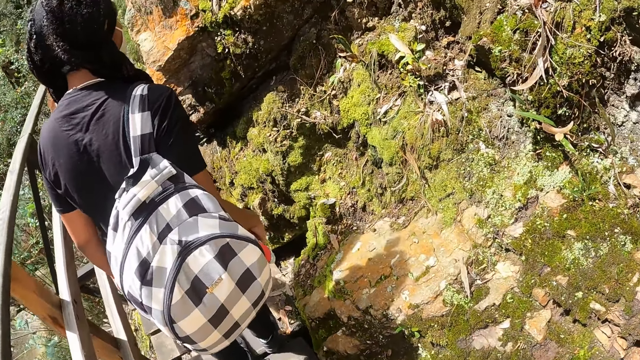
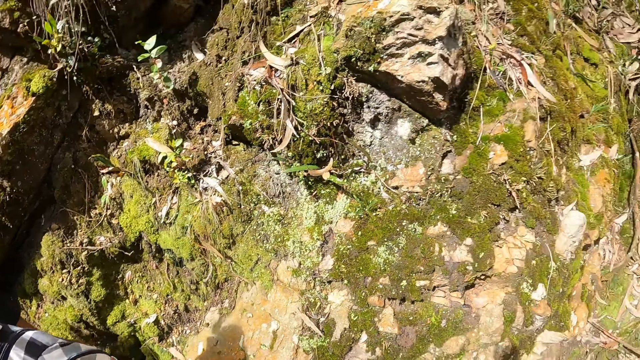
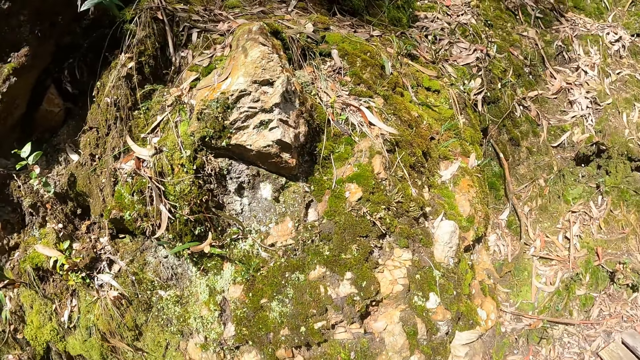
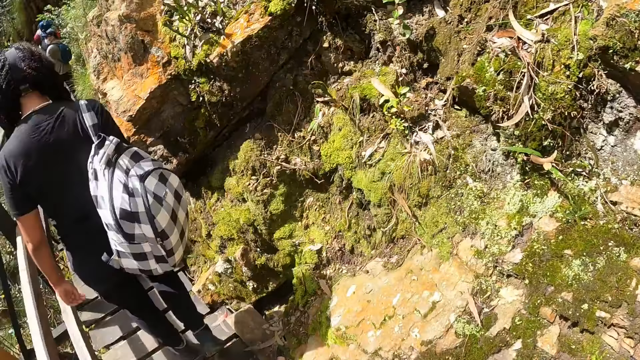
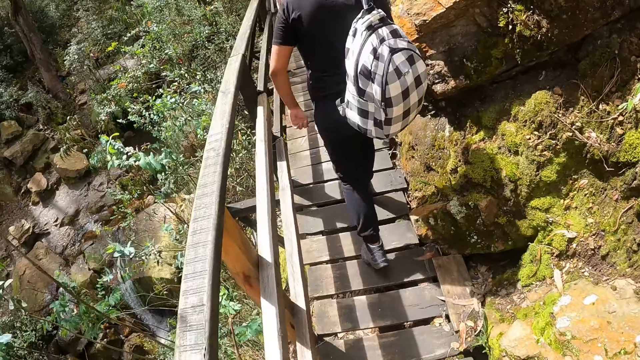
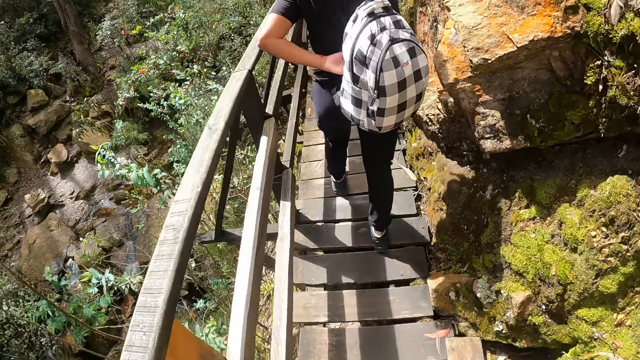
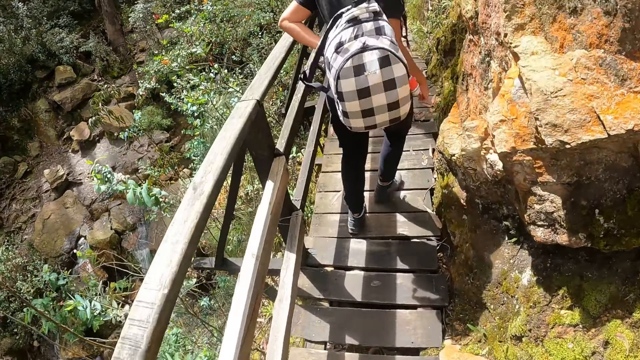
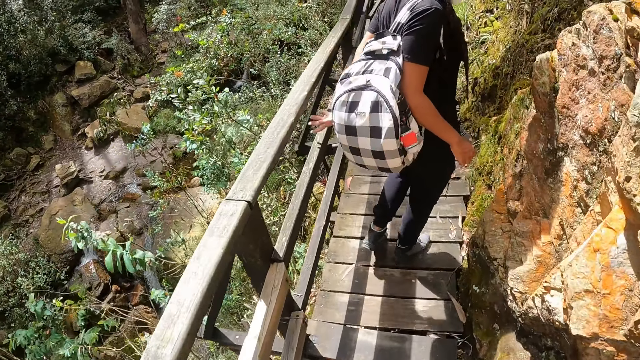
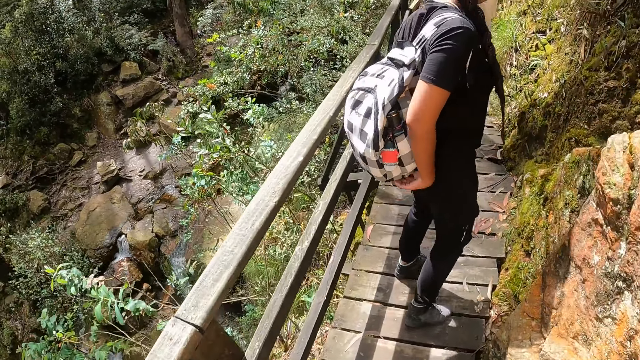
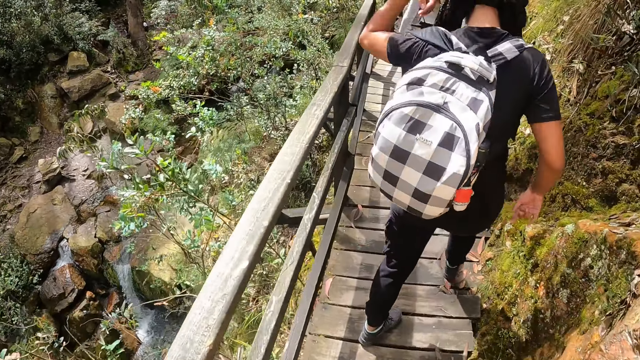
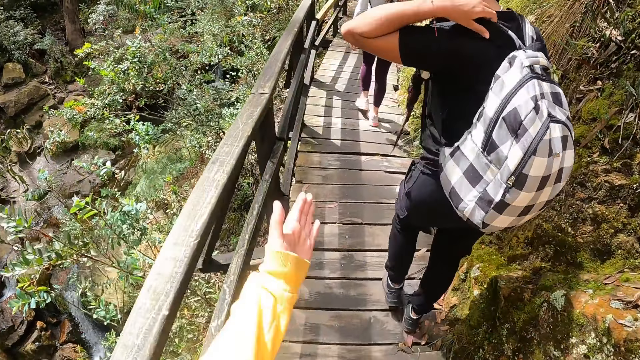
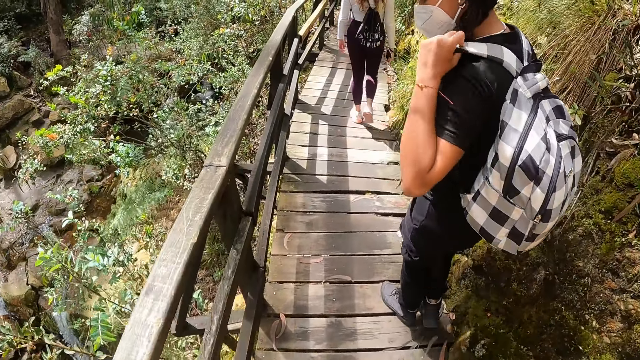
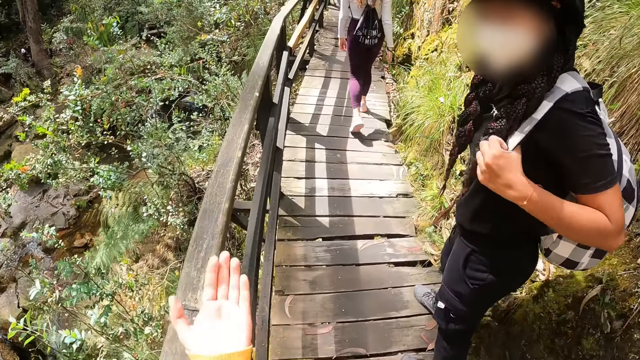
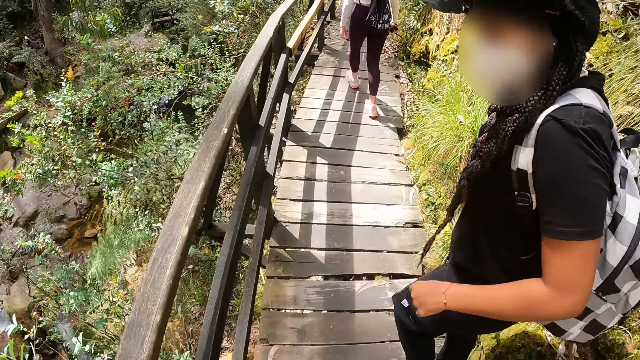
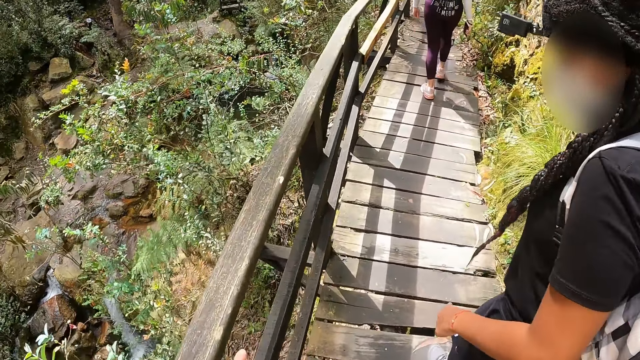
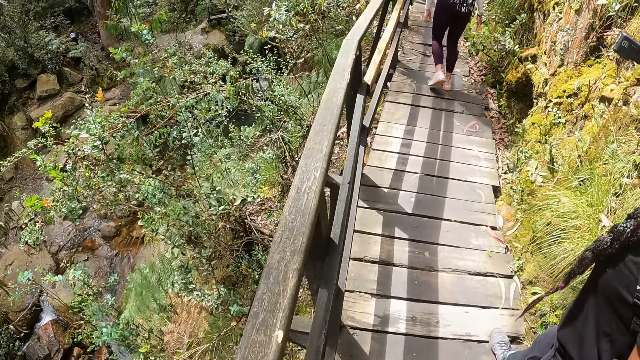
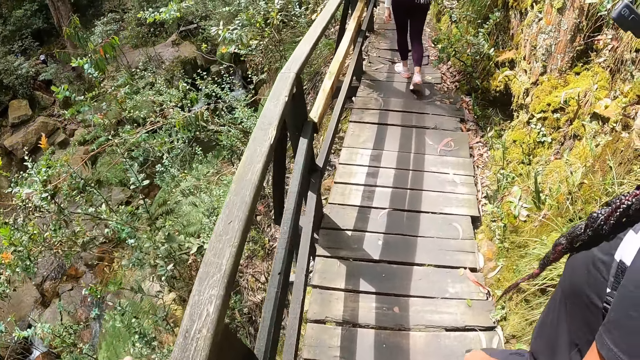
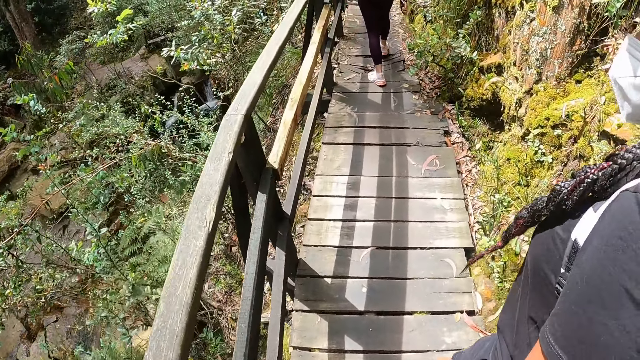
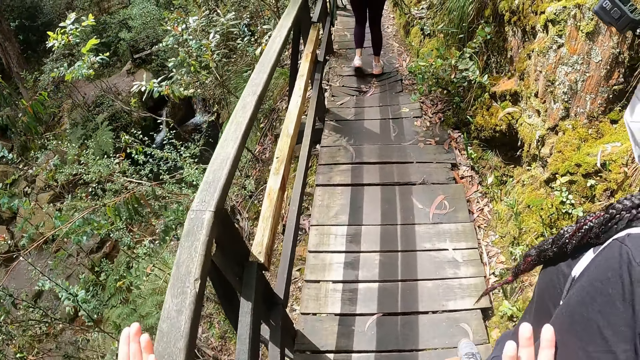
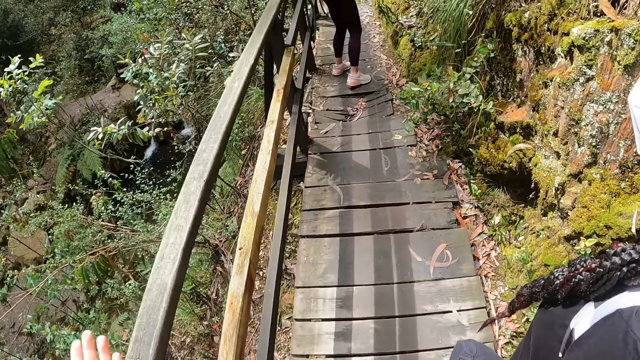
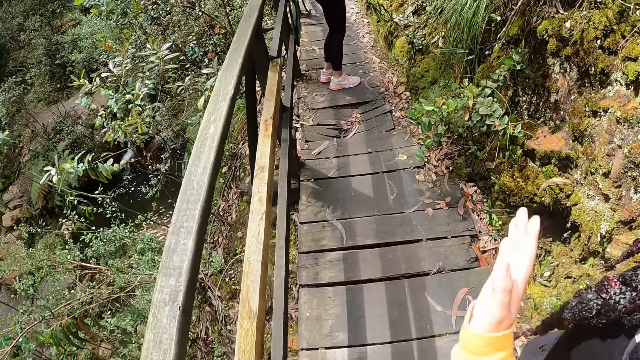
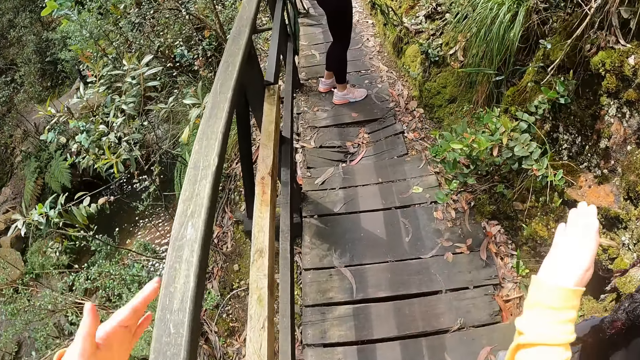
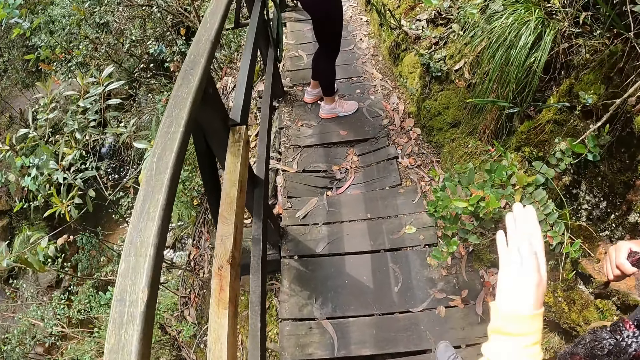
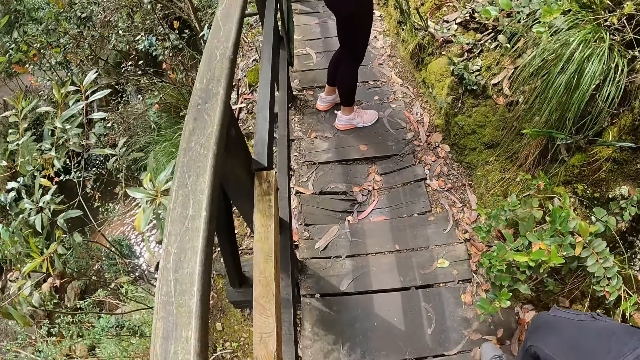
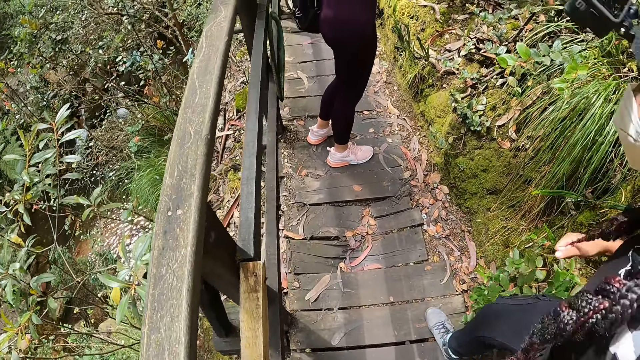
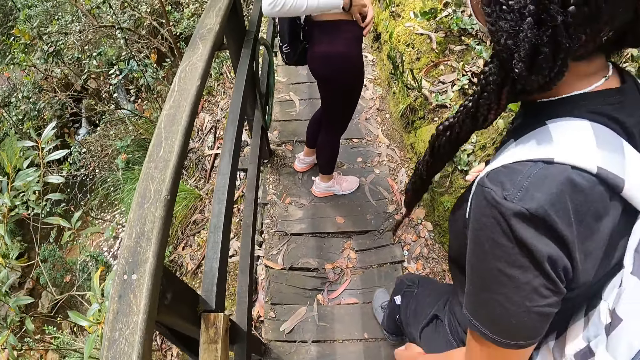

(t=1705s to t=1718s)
A woman moves her hand. The woman interacts with another woman. The camera wearer looks around. The other woman hikes on the hill. The first woman hikes on the hill. The camera wearer hikes on the hill. The other woman places a bag strap on her shoulder with her left hand. The camera wearer uses gestures. They interact with the other woman. The other woman looks around and hikes on the hill. The camera wearer hikes on the hill. They use gestures. The first woman looks around.

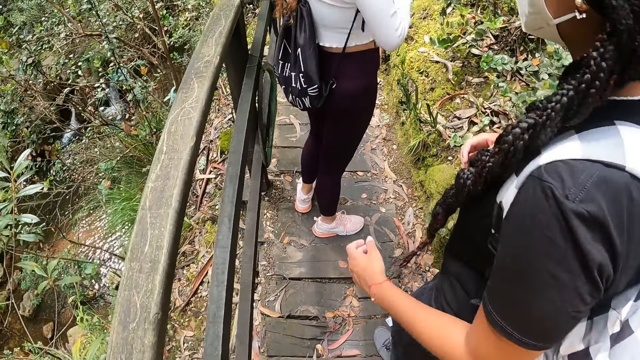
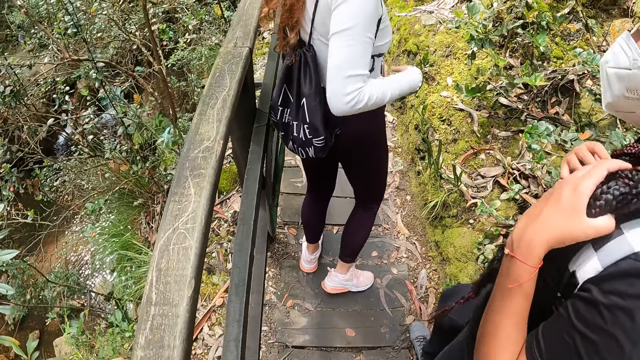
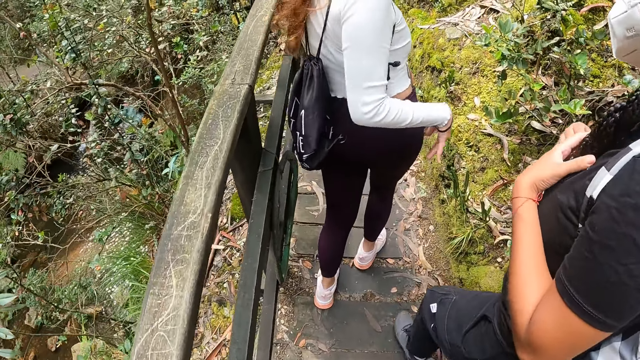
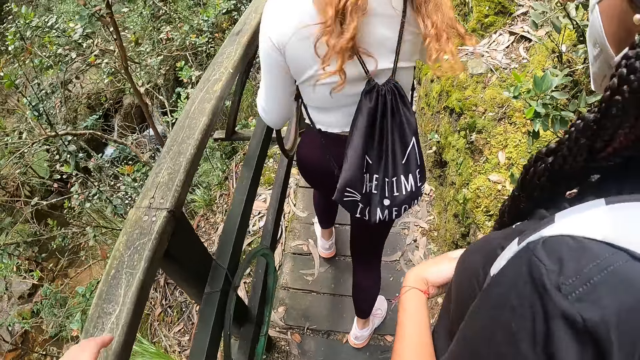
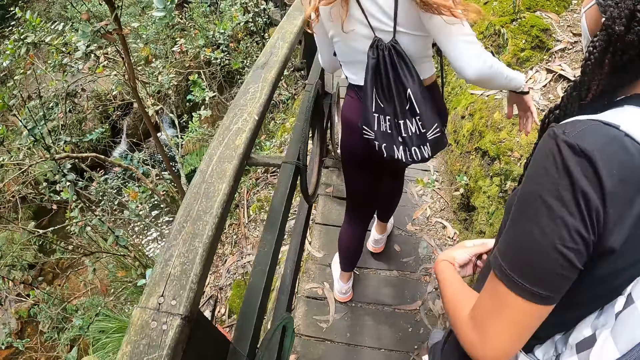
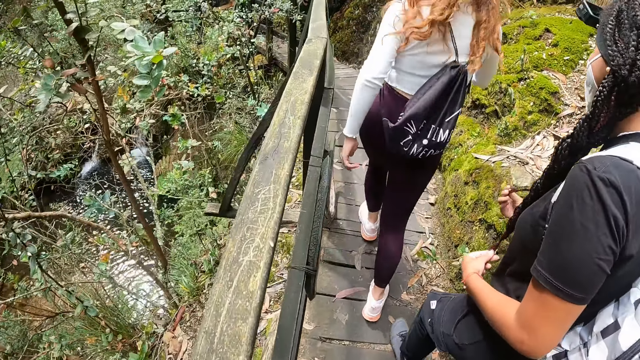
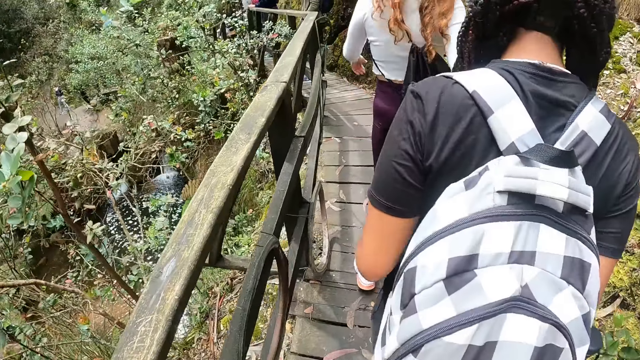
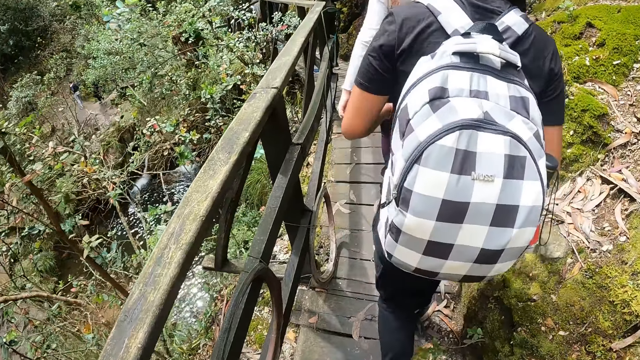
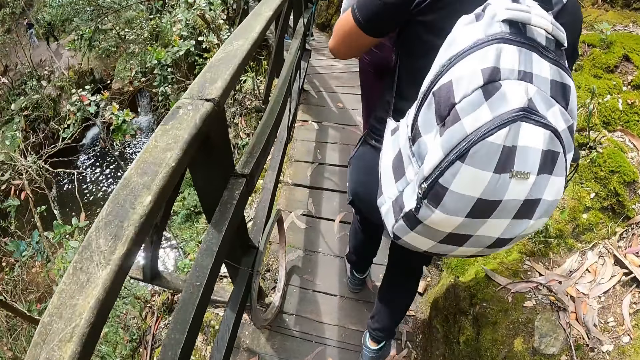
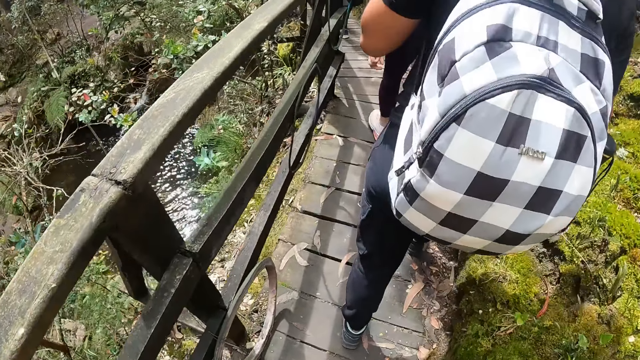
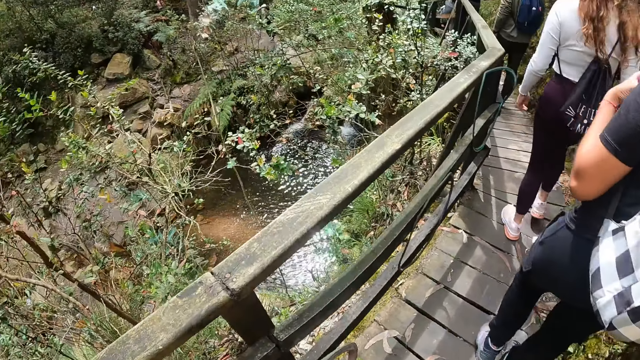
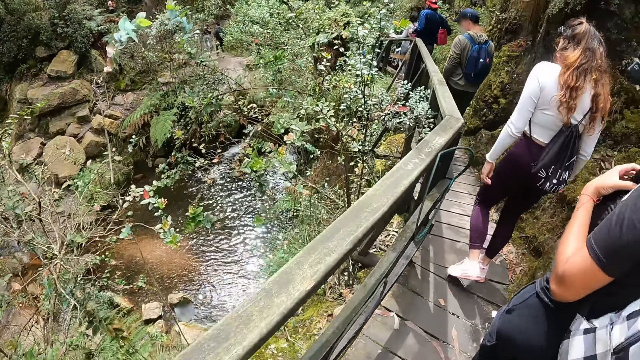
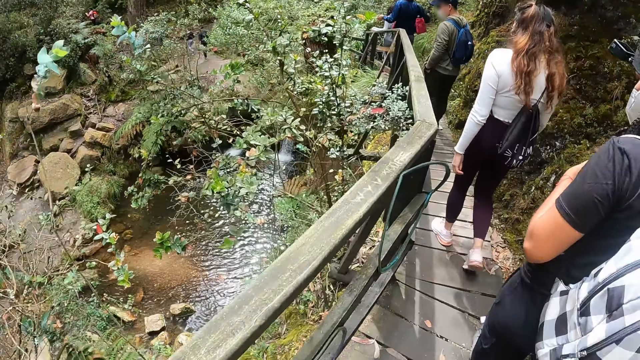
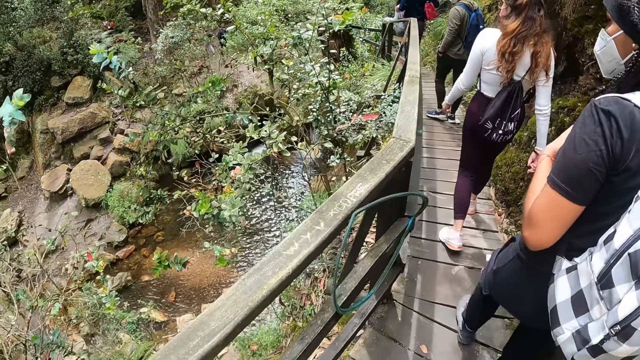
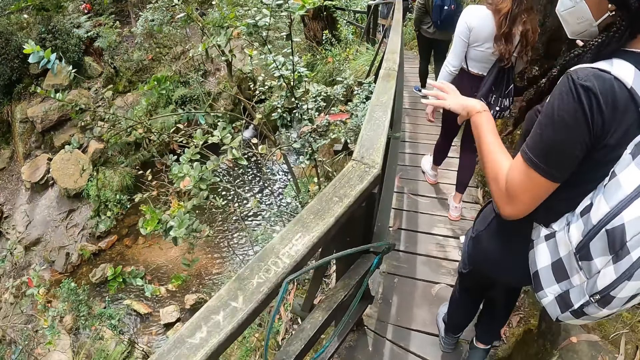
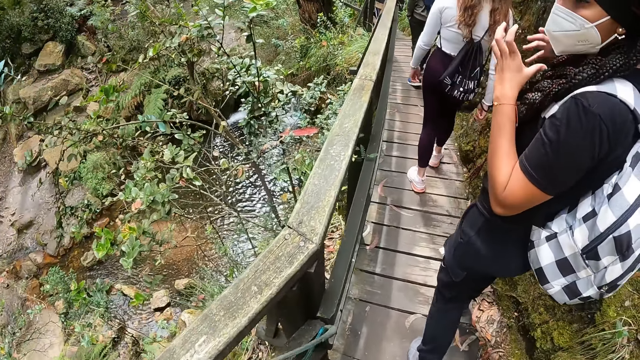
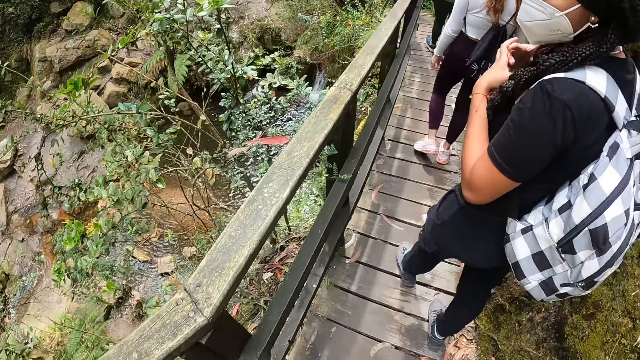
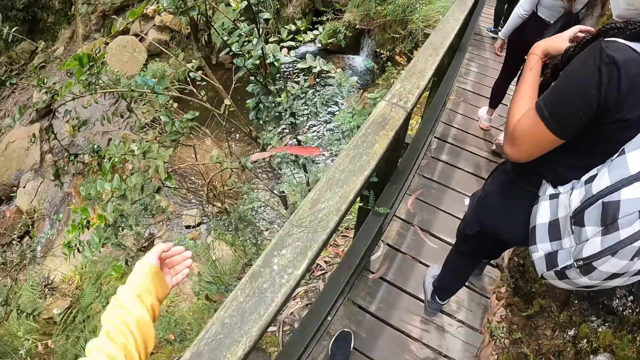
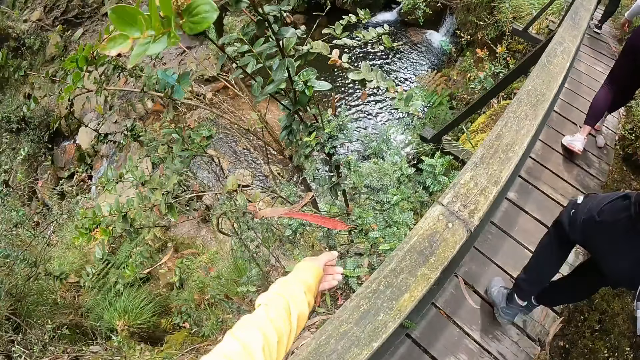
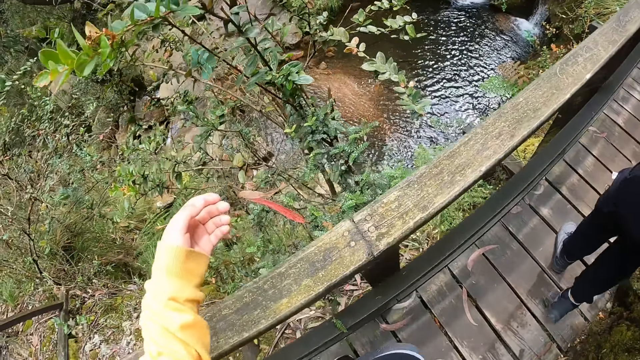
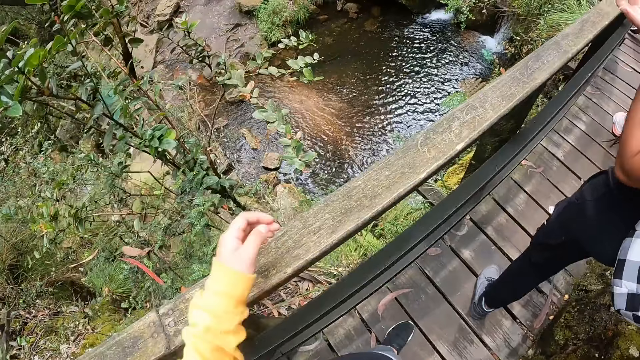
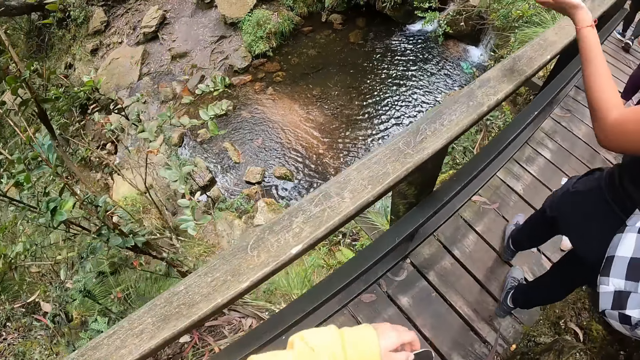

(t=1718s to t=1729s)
A woman touches braids. The camera wearer interacts with the woman and another woman. The other woman hikes on the hill. A man hikes on the hill. The camera wearer interacts with the first woman. The first woman uses gestures. The camera wearer pulls a plant with her left hand.
